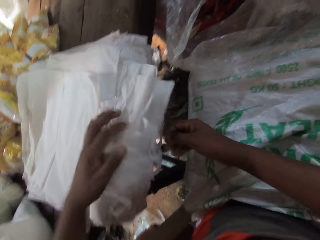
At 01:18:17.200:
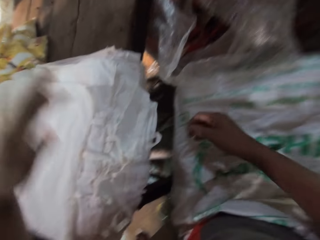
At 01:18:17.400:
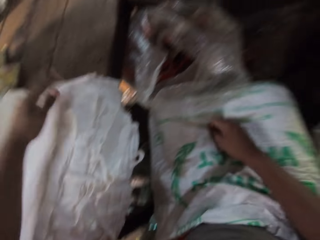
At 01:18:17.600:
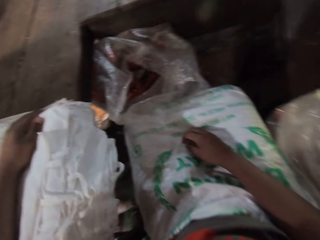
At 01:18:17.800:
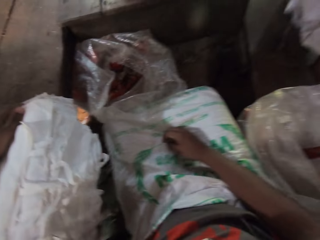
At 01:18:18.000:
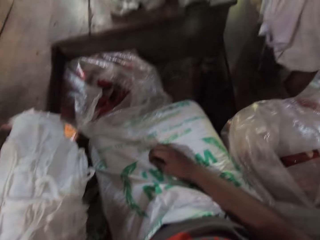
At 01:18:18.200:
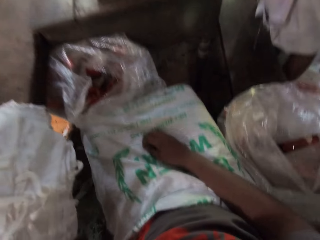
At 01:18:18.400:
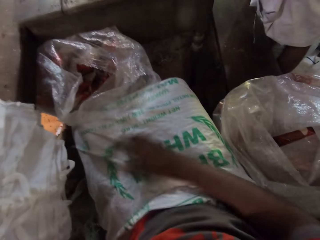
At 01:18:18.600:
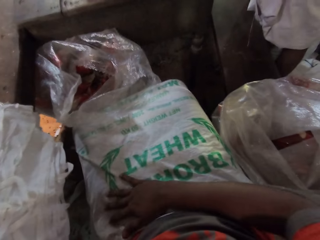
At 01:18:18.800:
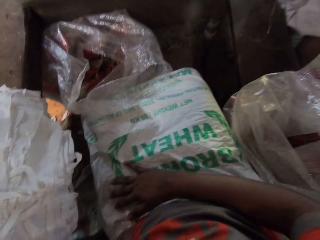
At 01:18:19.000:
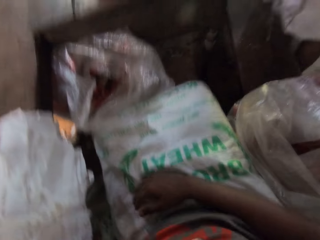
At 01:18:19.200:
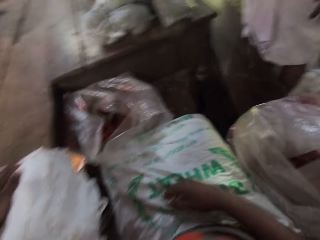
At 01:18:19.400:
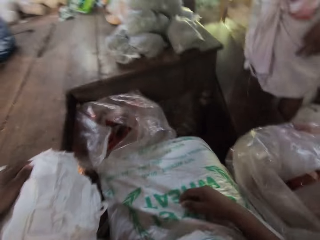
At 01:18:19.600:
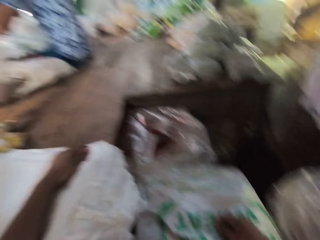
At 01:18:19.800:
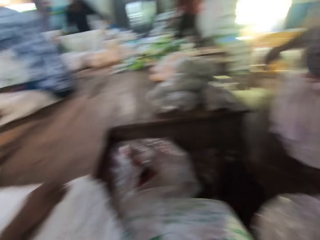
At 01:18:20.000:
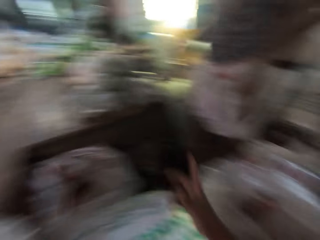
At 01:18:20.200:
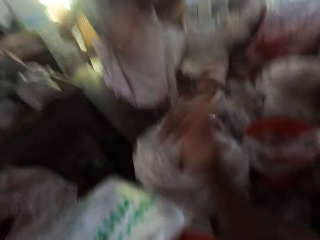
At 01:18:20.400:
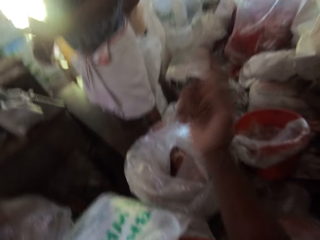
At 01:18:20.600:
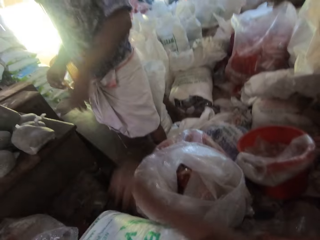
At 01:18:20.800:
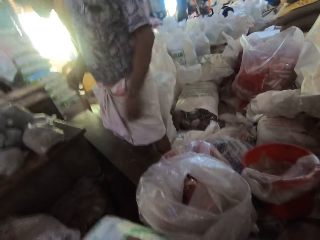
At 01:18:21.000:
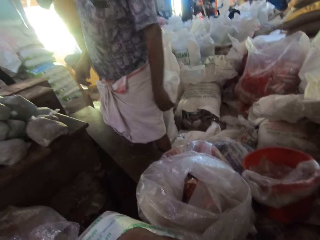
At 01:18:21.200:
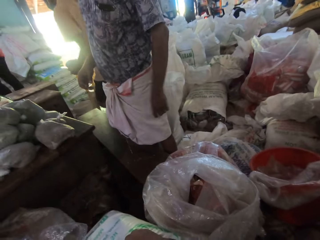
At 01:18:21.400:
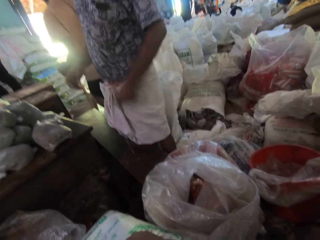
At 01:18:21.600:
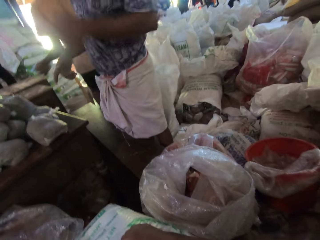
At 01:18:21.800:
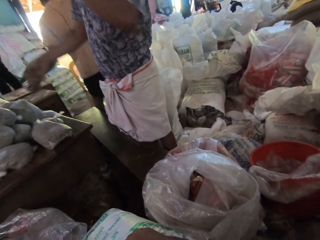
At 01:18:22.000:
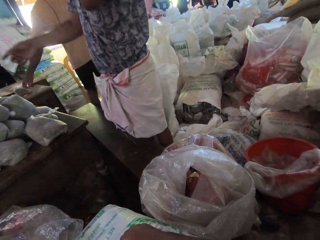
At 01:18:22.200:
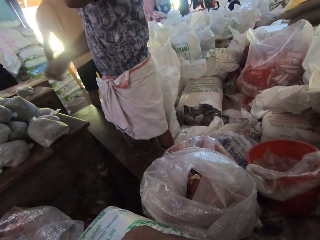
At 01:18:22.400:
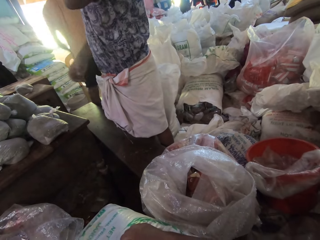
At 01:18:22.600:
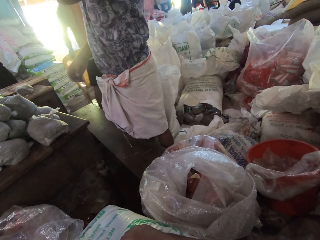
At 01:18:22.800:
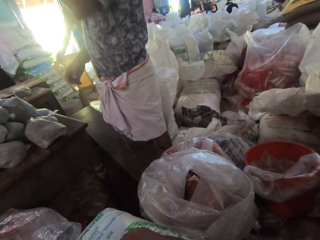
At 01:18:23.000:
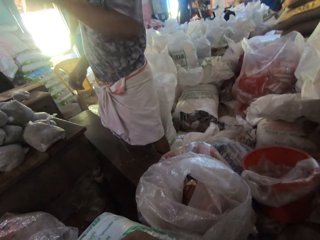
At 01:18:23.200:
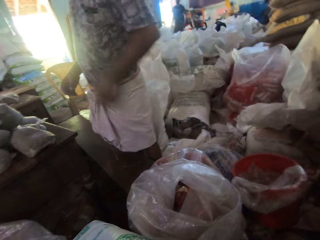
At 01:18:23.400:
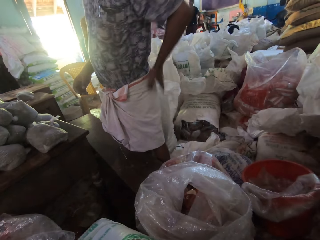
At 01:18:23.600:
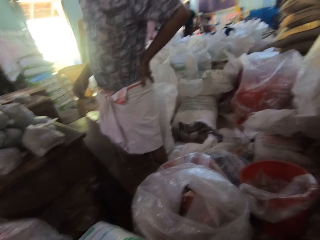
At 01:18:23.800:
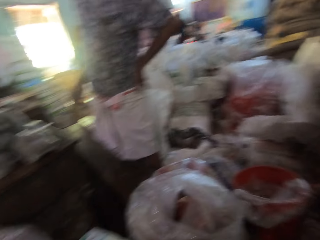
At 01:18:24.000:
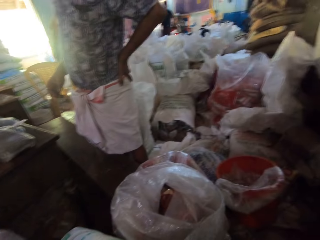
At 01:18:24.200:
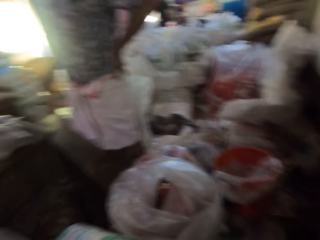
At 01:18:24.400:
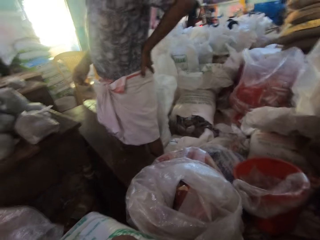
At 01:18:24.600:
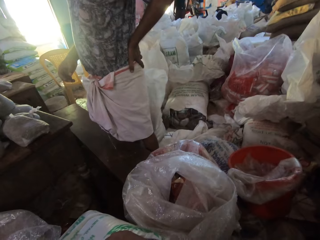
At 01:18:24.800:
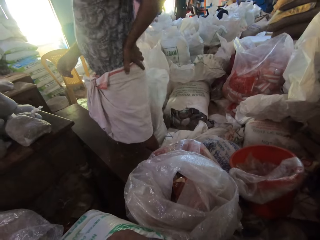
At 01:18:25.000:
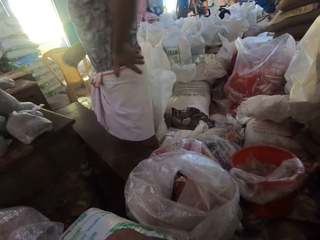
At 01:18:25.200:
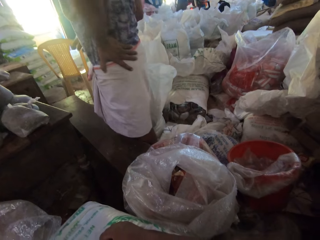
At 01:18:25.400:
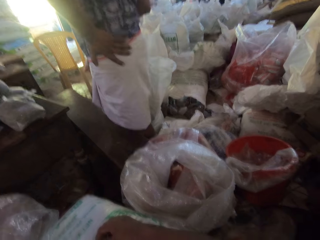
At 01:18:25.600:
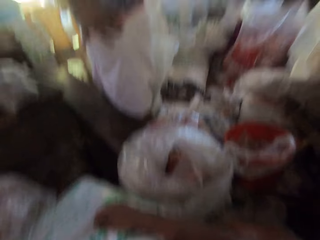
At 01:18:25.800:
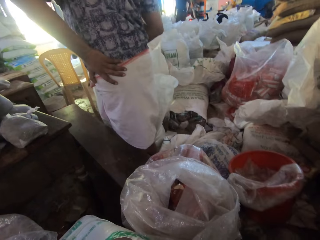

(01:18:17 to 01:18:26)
The camera wearer touches the bags on the table with both hands. He touches the sack on the table with his right hand. He touches the bag on the table with his left hand. A man interacts with the camera wearer. The camera wearer points out with the finger. He touches the sack on the table with his right hand. Another man drops a wrap of wheat on the table with his left hand. The first man places his left hand on his waist.

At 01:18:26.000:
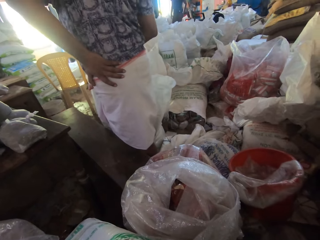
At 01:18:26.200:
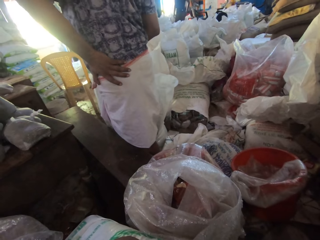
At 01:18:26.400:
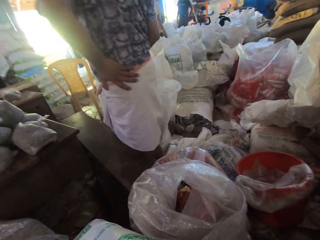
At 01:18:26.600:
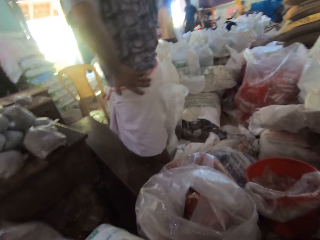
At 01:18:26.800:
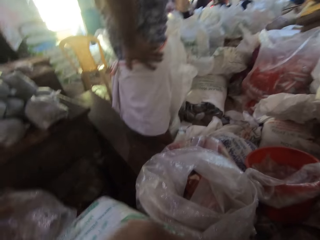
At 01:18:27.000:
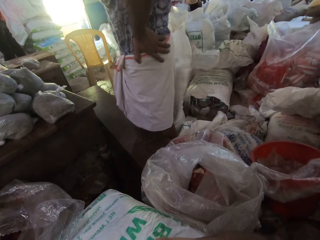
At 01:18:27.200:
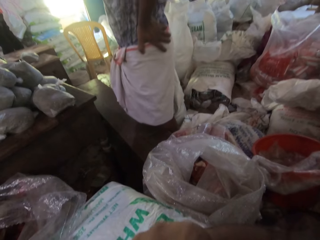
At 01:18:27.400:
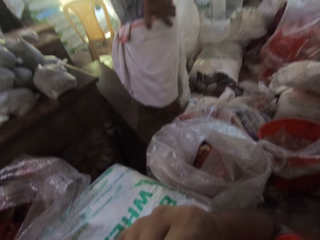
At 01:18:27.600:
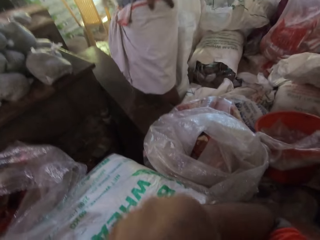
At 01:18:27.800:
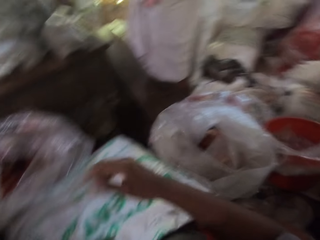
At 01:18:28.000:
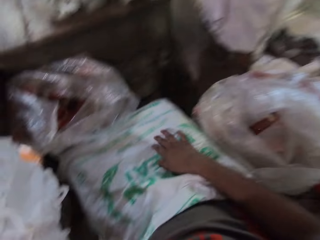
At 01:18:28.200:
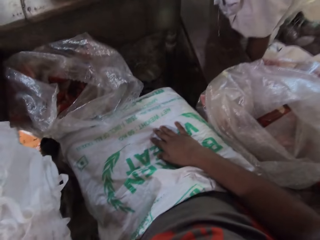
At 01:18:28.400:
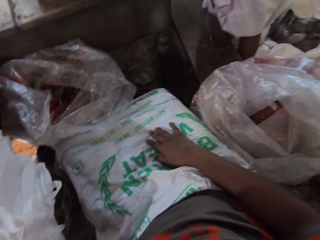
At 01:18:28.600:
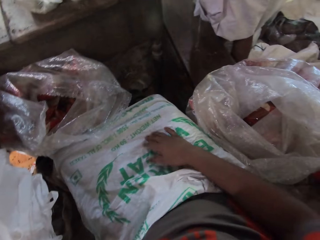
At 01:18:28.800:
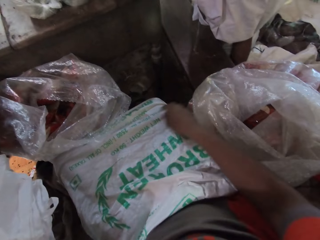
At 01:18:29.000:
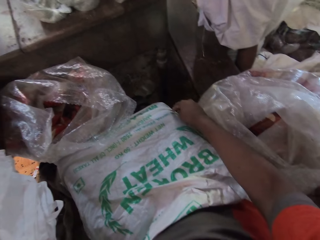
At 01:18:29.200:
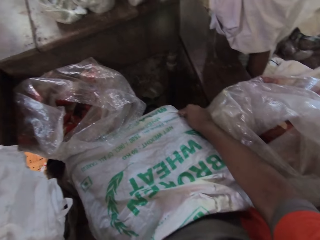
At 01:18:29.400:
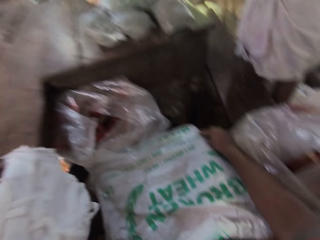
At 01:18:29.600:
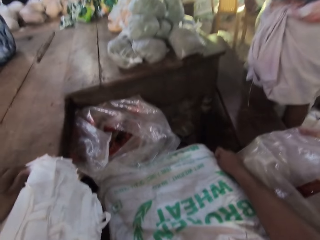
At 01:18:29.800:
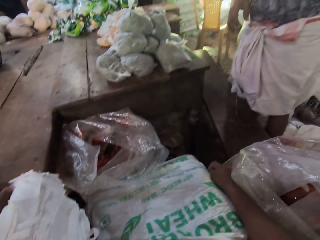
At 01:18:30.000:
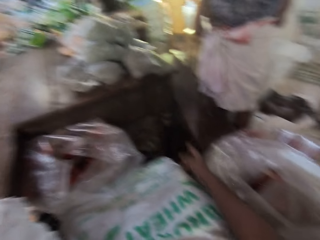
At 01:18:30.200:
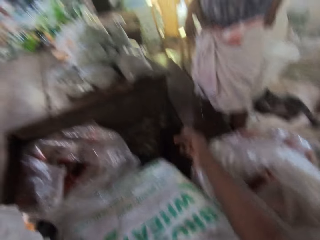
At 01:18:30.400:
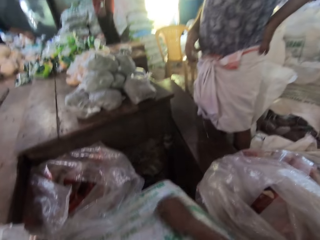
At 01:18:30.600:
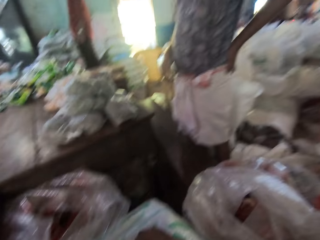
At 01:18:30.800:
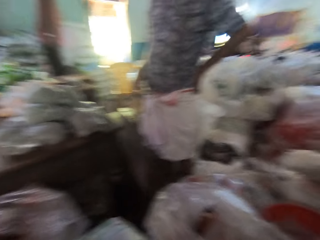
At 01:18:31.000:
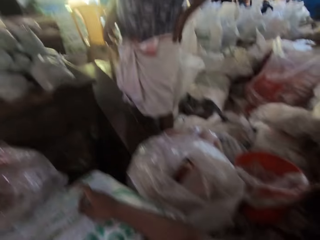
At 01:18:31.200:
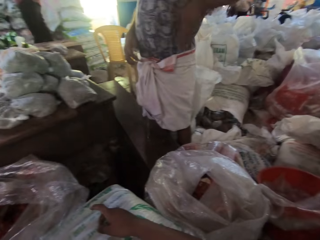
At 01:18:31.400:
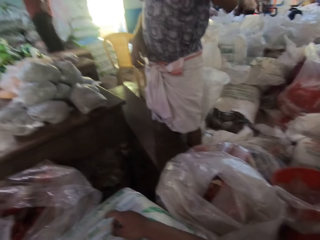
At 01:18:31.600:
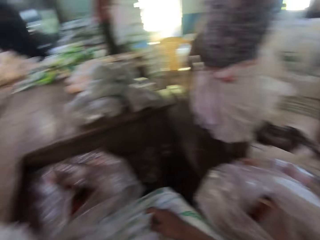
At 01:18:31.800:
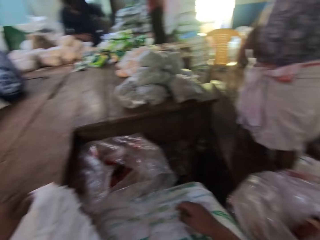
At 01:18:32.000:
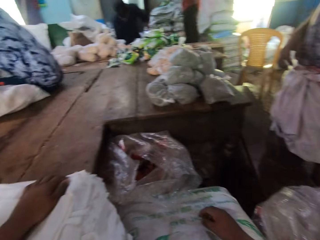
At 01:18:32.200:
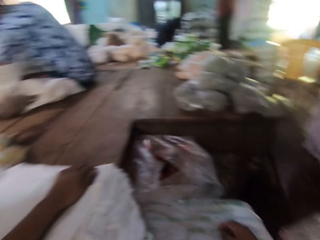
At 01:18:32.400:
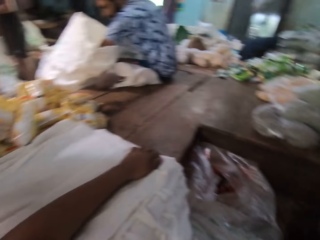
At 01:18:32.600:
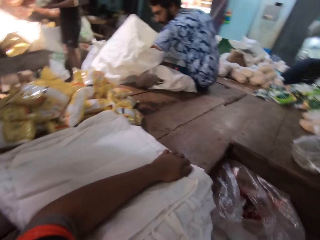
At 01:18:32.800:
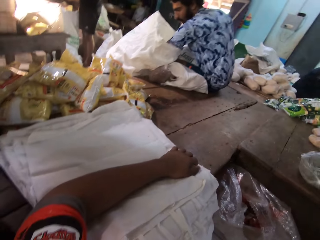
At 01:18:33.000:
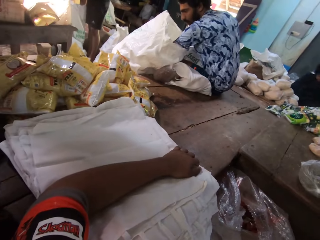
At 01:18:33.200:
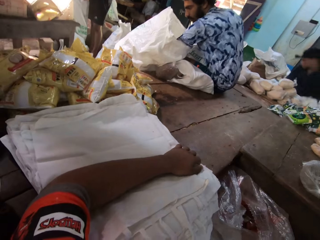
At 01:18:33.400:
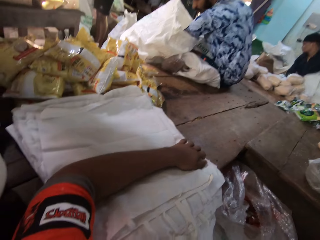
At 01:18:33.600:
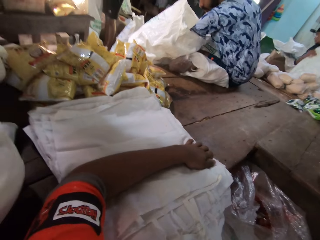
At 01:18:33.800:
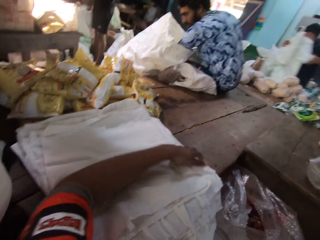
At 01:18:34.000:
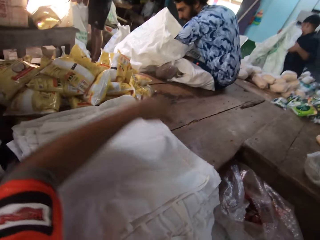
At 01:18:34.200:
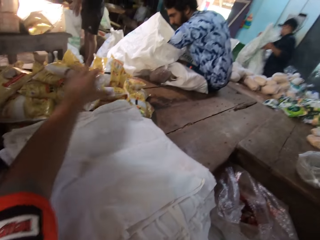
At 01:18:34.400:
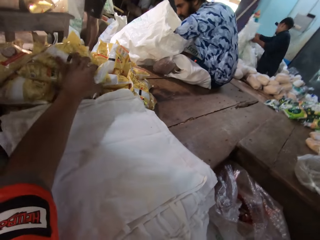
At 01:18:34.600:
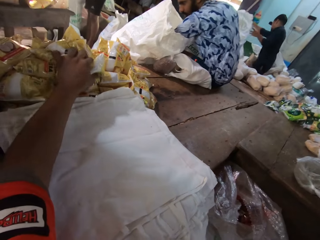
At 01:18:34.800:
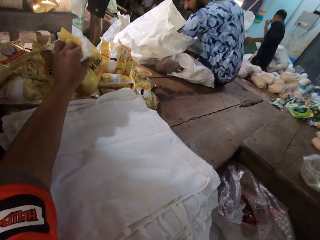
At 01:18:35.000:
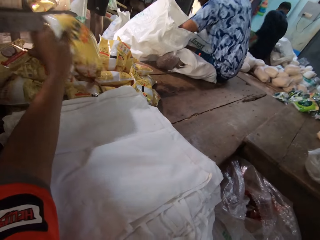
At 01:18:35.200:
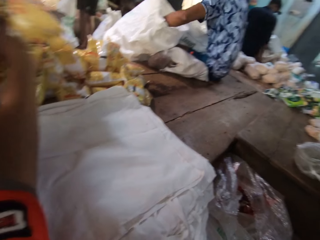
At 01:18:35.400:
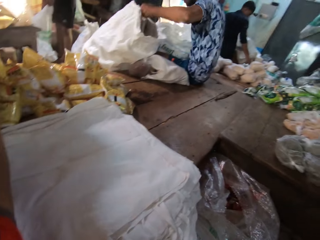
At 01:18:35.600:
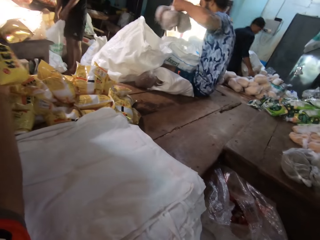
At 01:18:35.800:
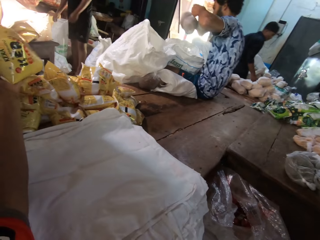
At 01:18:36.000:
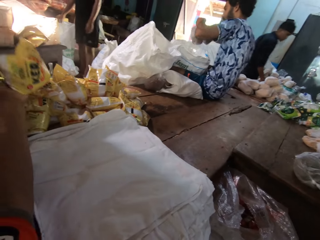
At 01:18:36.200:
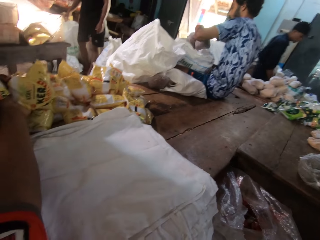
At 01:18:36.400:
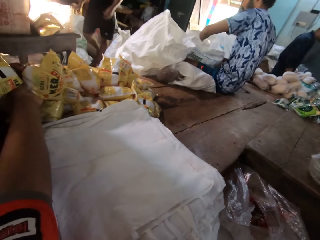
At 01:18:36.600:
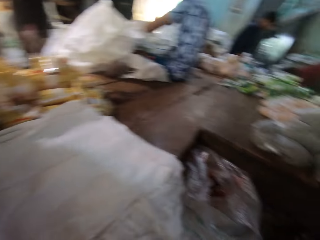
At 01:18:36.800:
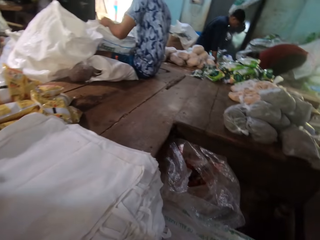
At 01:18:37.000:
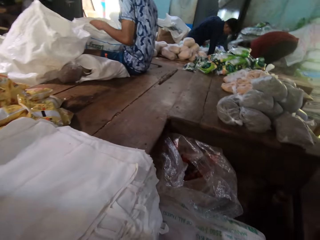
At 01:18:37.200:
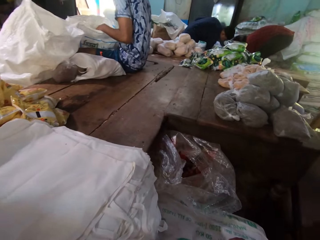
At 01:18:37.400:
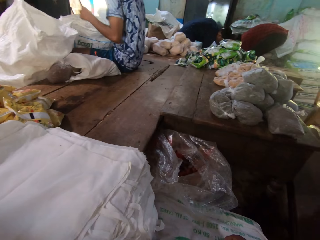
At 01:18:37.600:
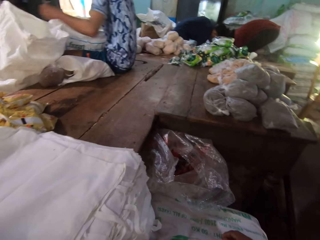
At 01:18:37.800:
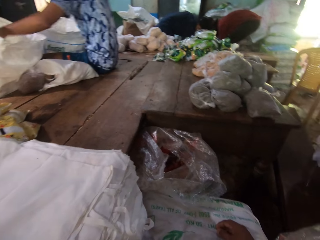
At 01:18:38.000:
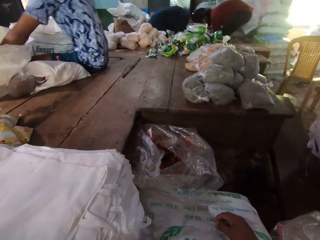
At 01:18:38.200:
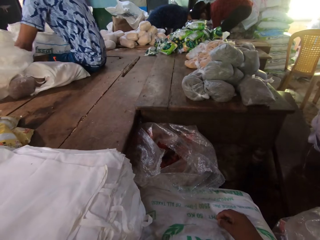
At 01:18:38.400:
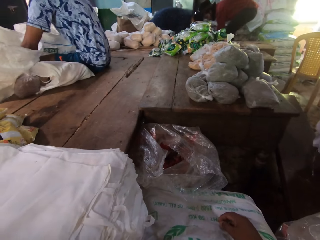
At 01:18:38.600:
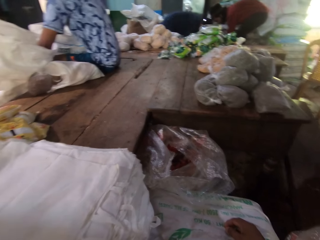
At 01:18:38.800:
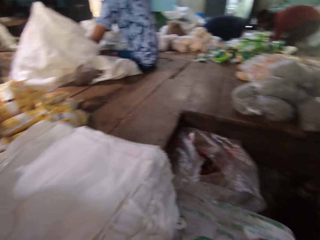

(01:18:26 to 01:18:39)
The camera wearer lifts the hand. He touches his face with his right hand. He touches the sack on the table with his right hand. He interacts with the man. He interacts with the man again. He drops his right hand on the sack on the table. He places his left hand on the bag on the table. He holds packs on the table. He touches some sachets of salt with his left hand. Another man takes some wraps of wheat from a sack with his left hand. The other man drops the wraps of wheat in the sack with his left hand.
